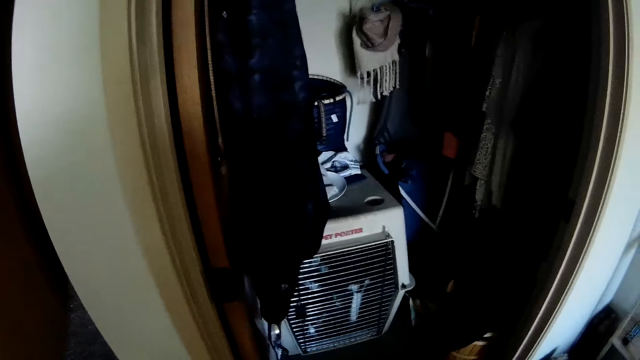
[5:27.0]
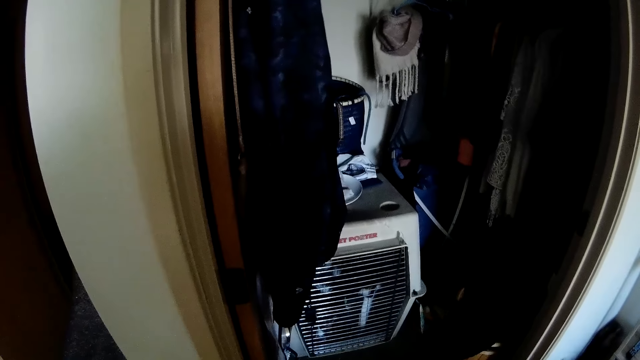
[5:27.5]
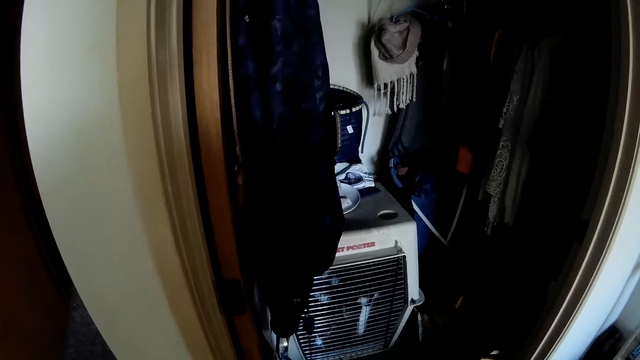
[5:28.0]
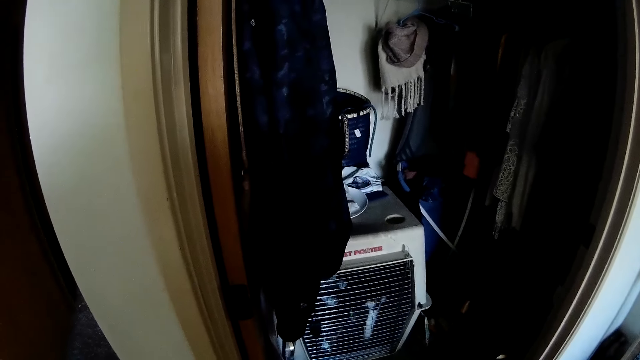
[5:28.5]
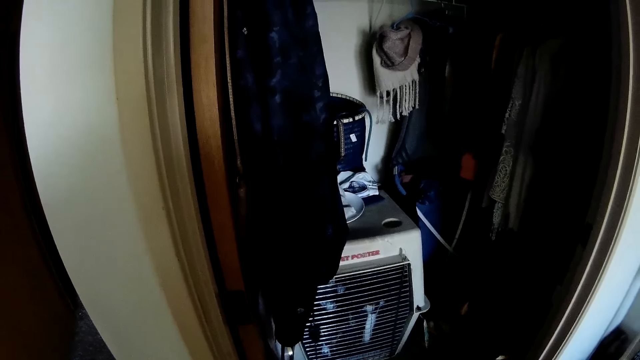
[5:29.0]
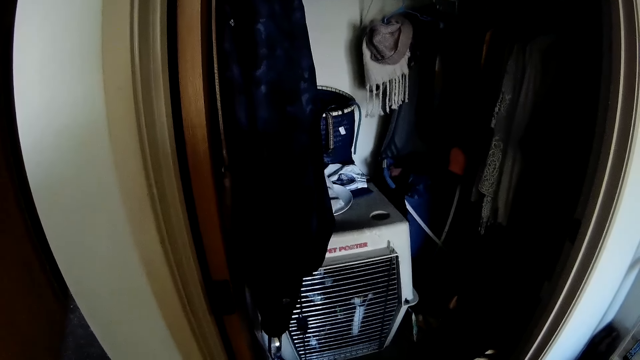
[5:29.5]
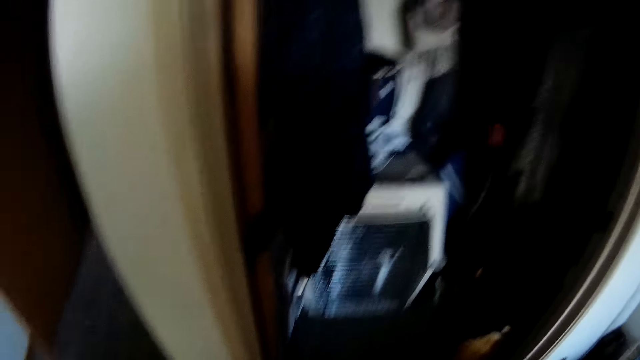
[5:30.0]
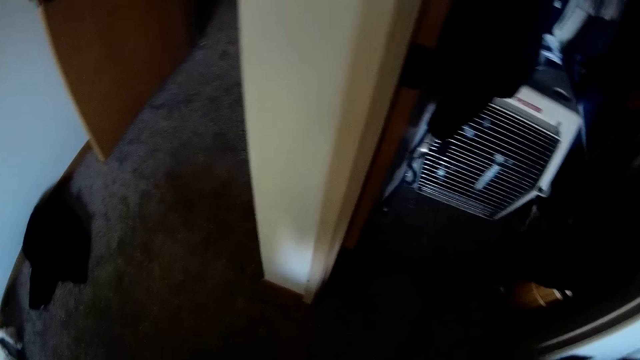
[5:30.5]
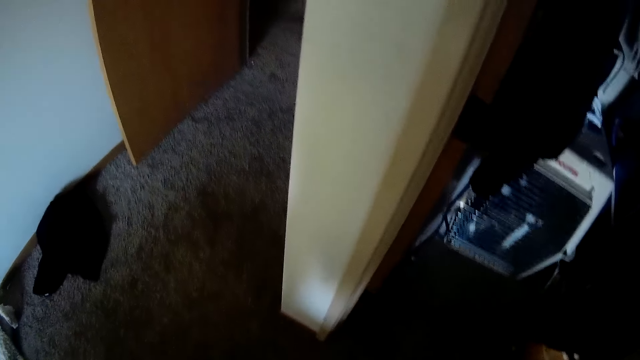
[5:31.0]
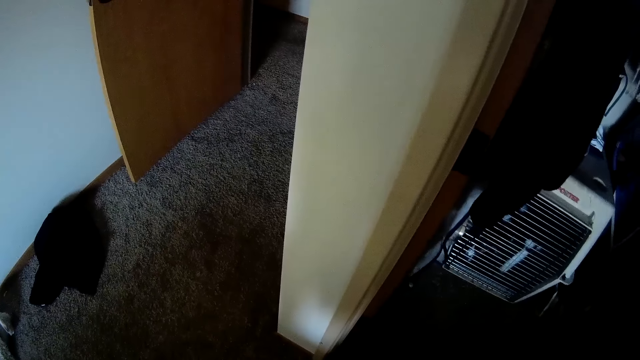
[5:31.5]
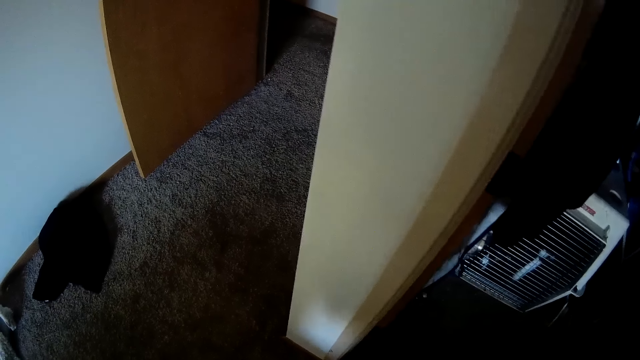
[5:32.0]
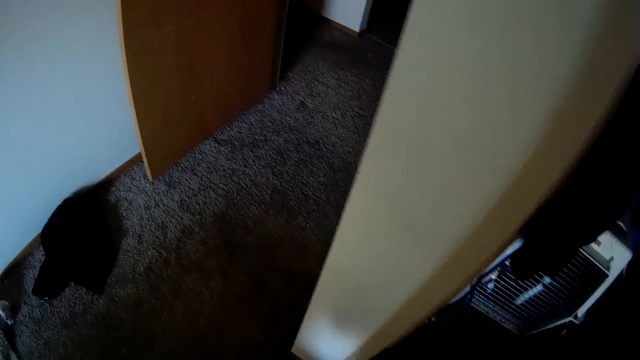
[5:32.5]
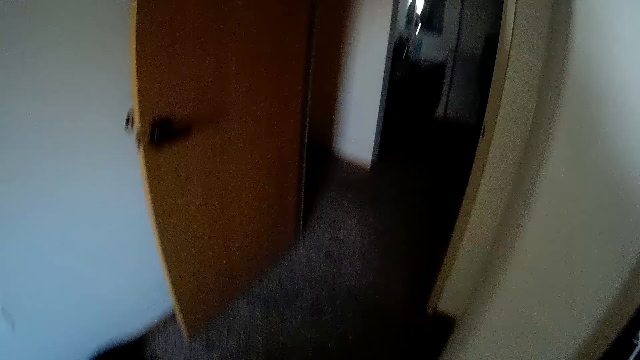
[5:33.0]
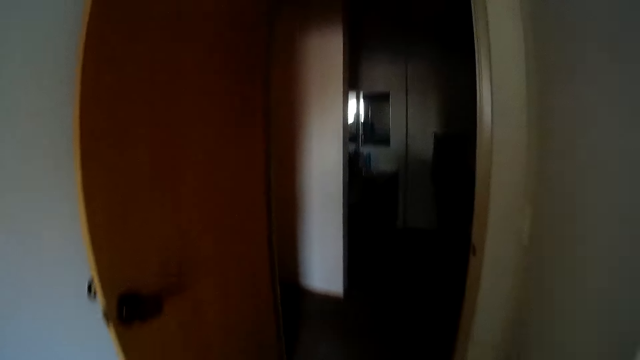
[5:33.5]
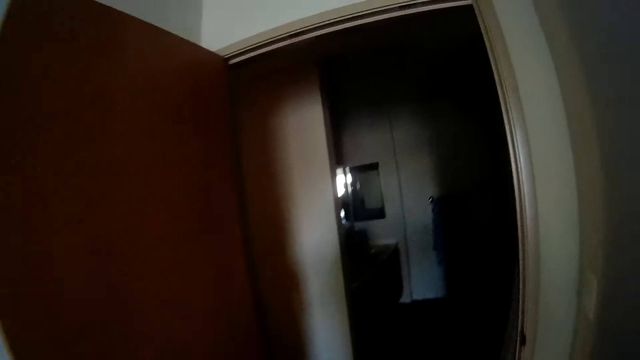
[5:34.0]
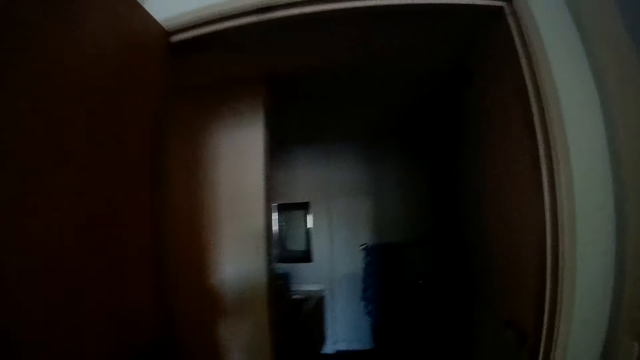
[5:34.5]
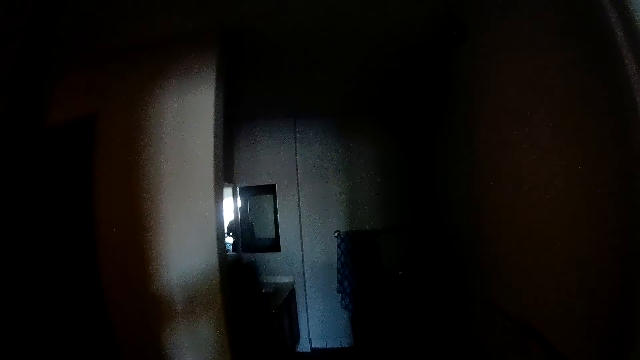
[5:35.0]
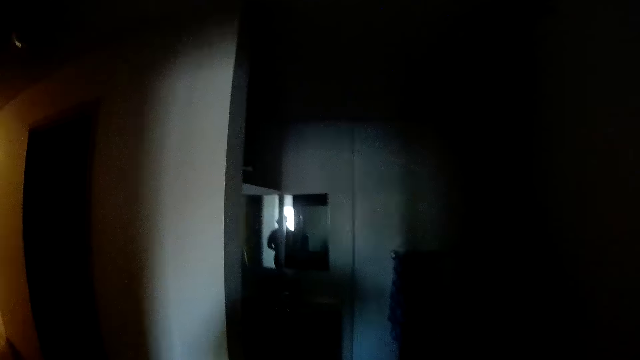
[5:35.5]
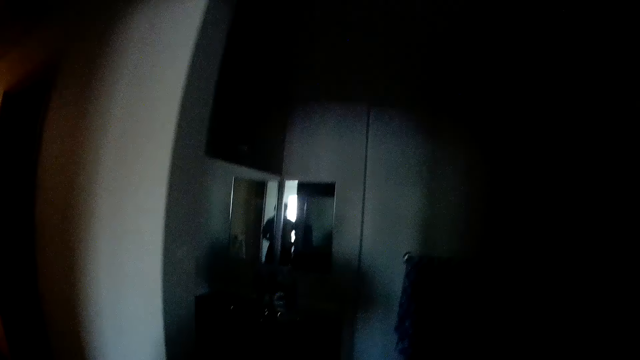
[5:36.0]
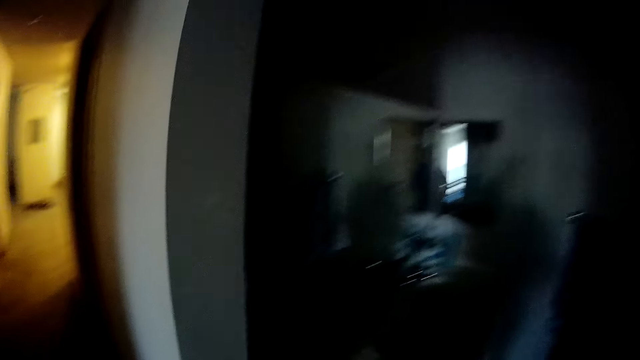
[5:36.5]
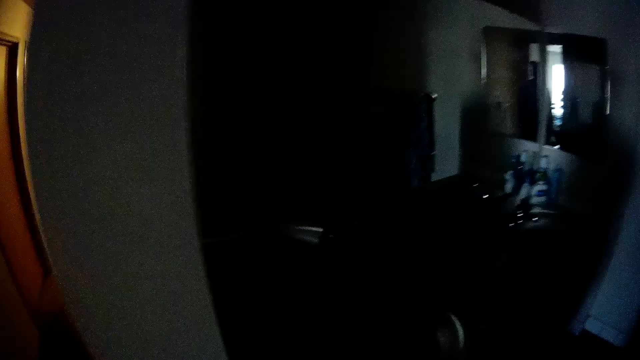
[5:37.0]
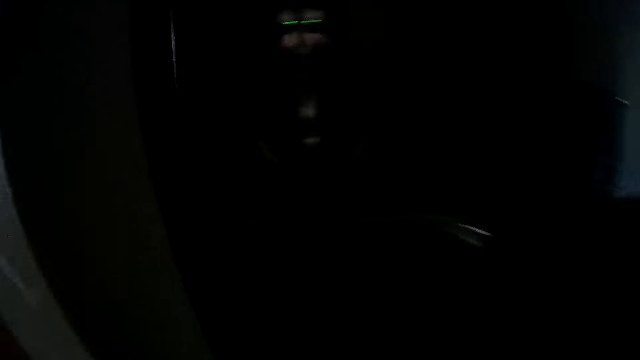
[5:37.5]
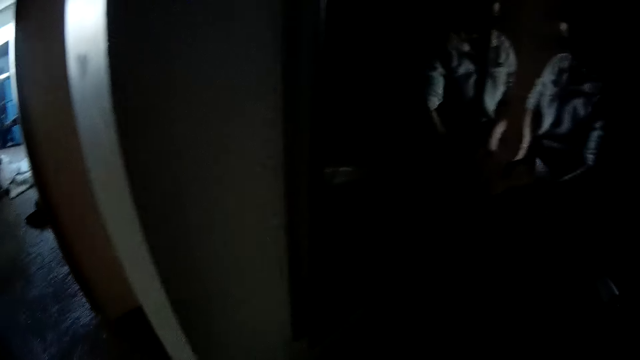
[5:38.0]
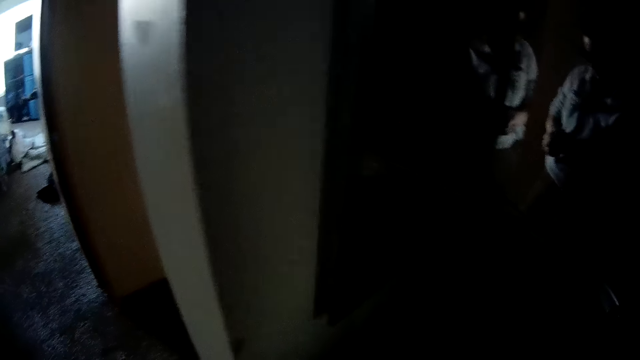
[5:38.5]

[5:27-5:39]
The camera wearer looks at the floor in the room. They look around the room. They walk out of the room into the bathroom.

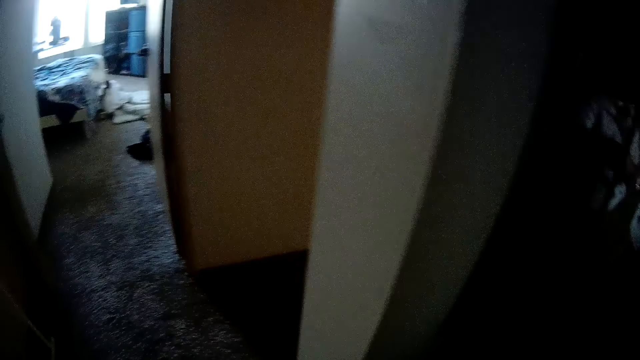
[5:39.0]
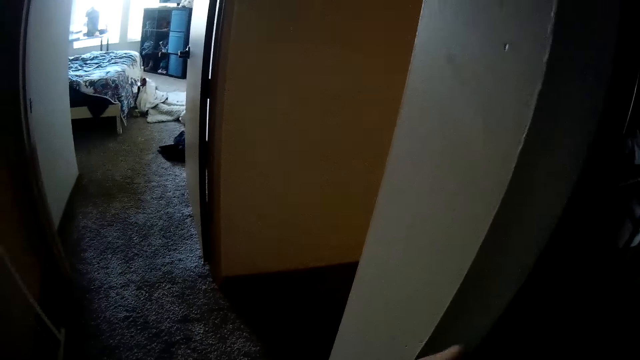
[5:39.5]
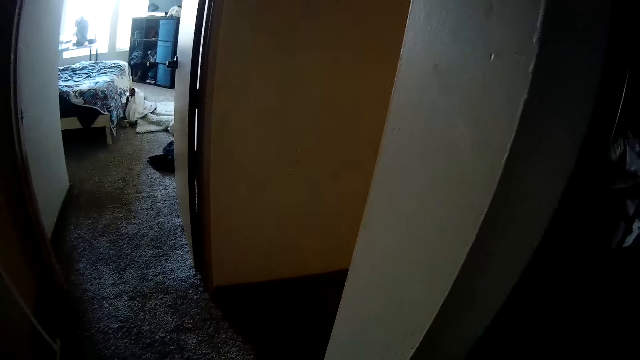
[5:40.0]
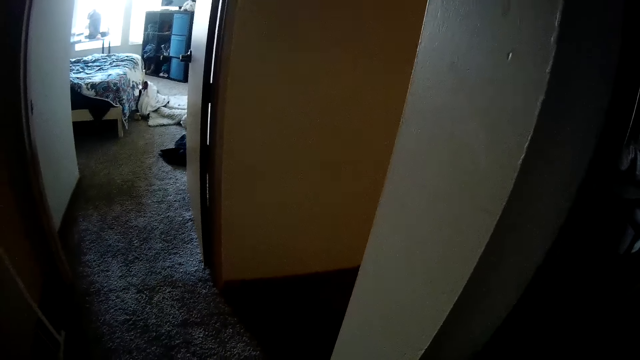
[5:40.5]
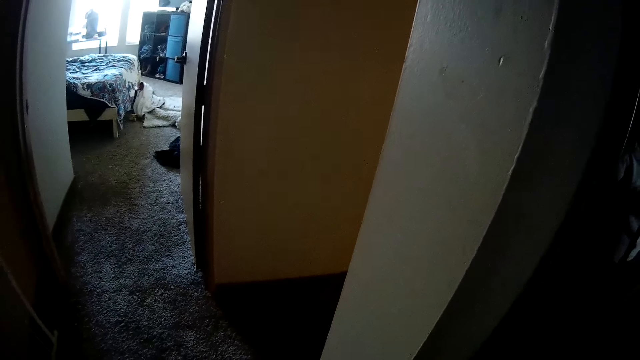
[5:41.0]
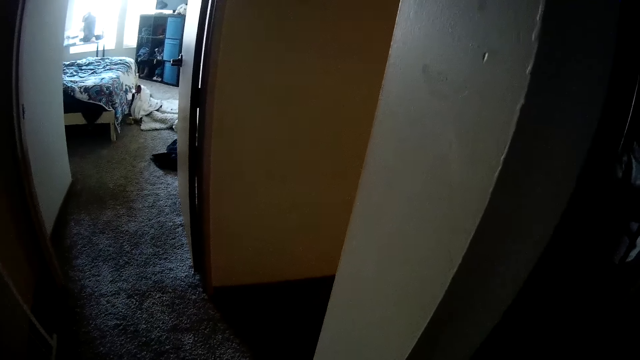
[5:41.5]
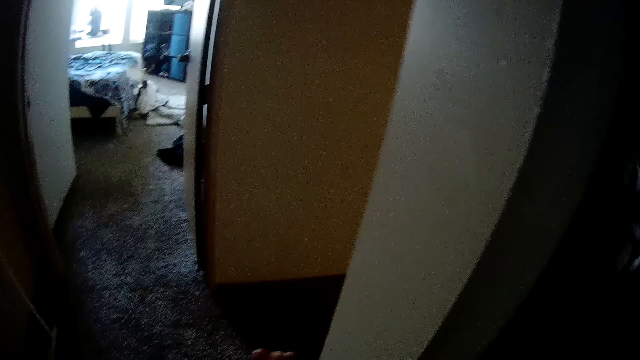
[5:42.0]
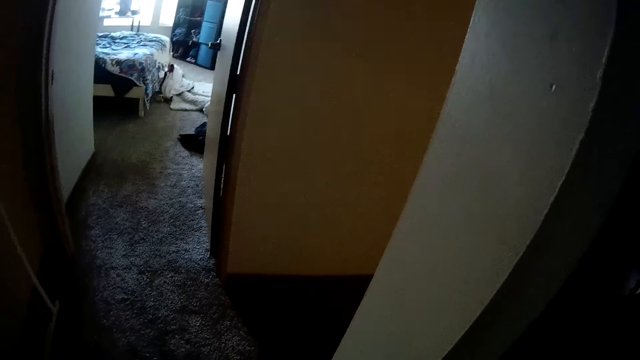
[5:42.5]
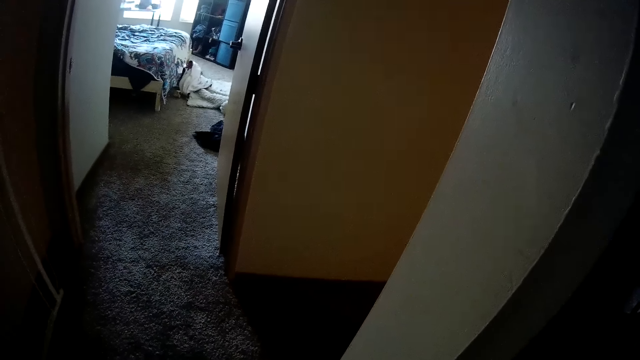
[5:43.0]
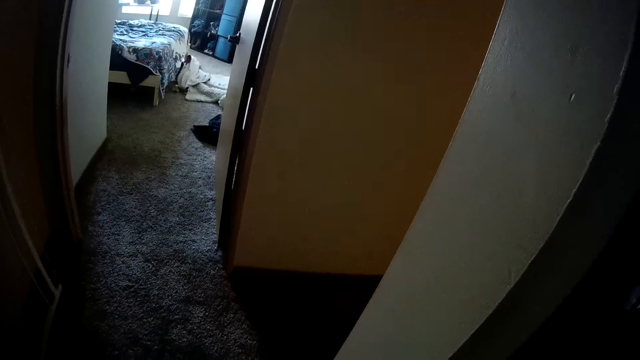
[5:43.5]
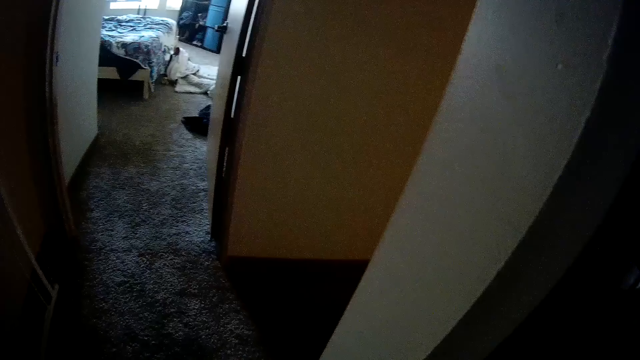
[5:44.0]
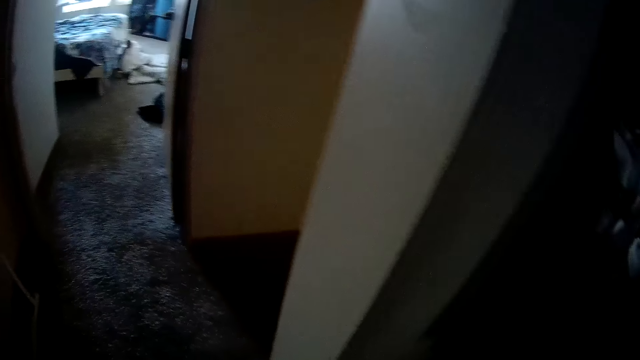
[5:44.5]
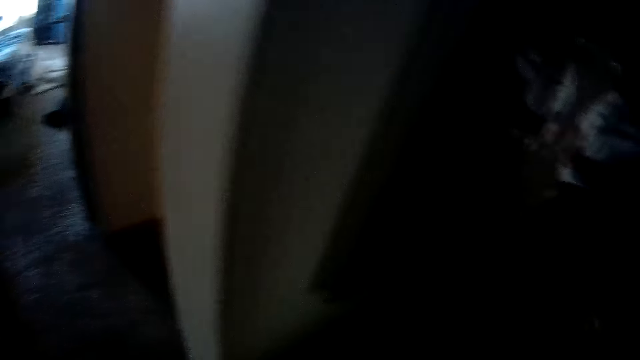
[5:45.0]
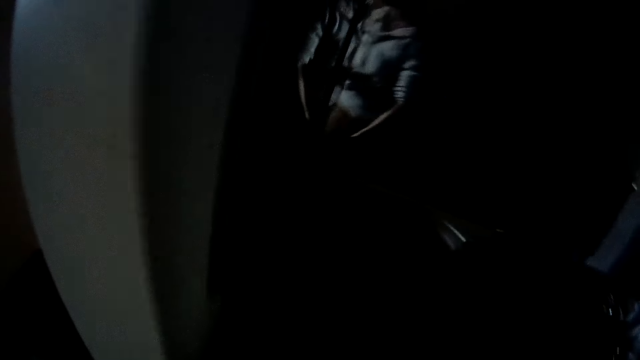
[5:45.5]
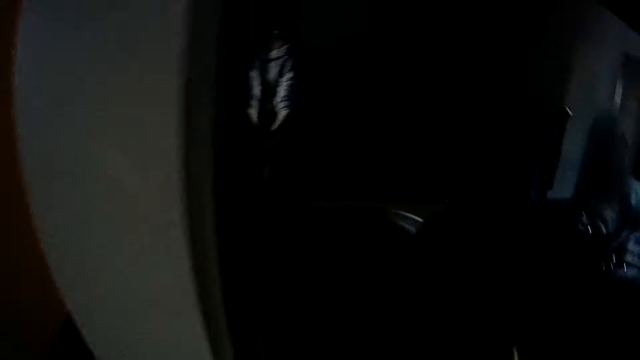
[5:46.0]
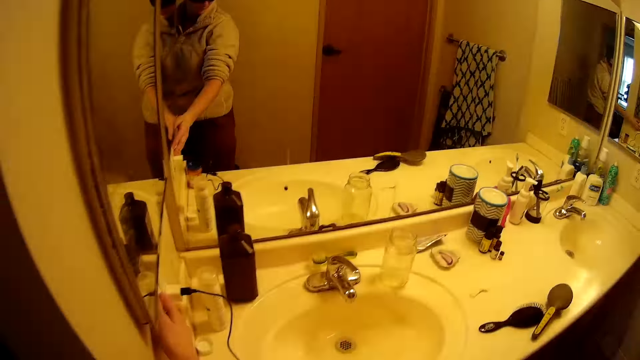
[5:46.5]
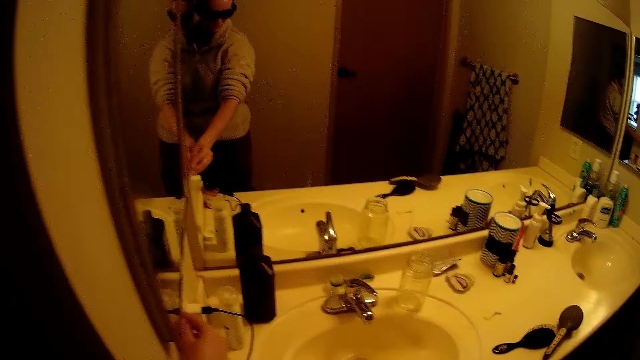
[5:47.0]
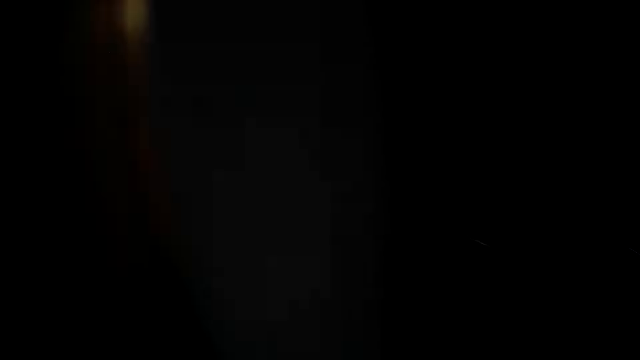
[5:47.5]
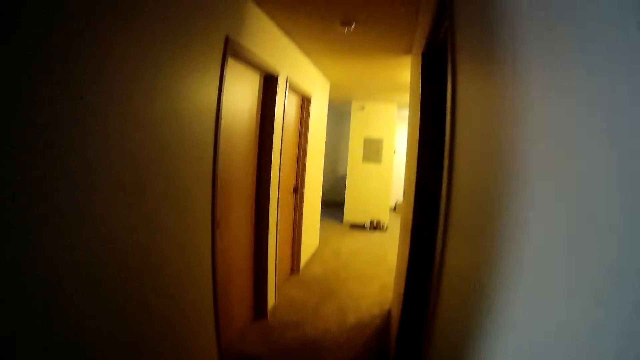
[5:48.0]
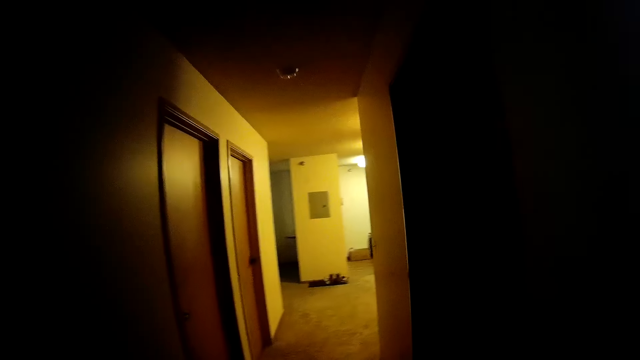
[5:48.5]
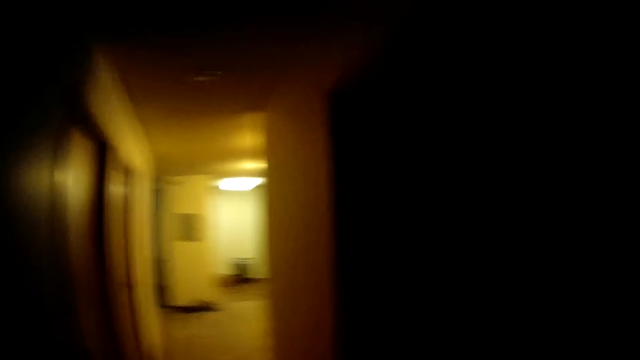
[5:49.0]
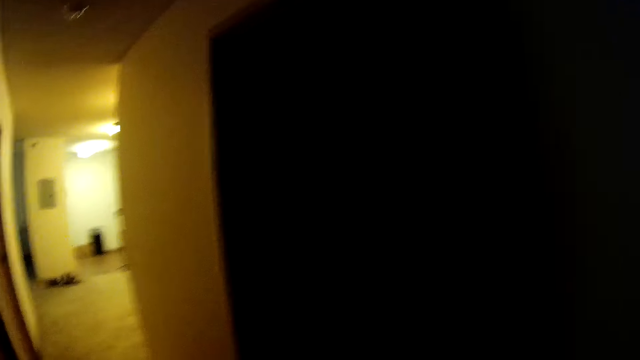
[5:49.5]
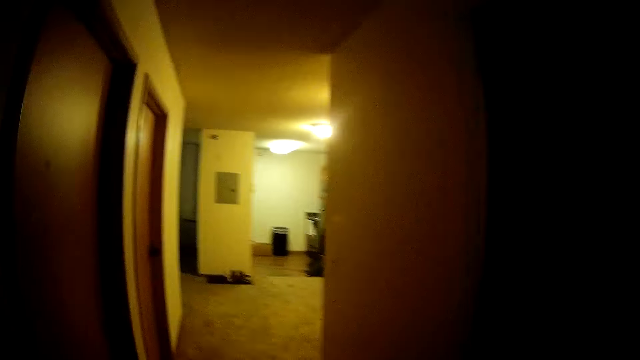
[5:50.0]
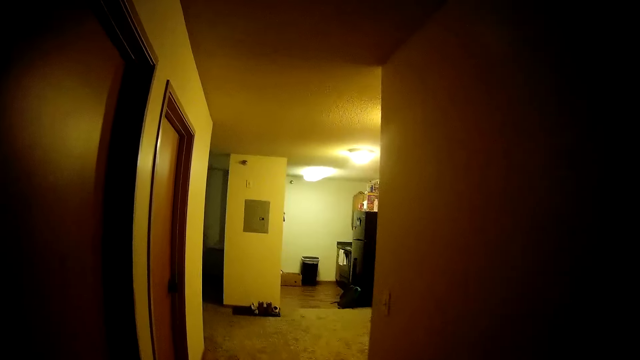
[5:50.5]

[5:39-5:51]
The camera wearer stares around. They switch on the light in the bathroom. They switch off the light in the bathroom. They walk out of the bathroom onto the corridor.
